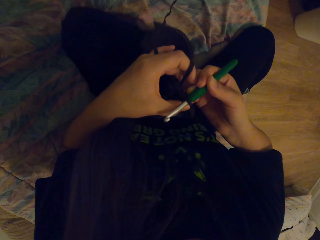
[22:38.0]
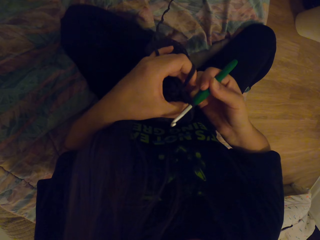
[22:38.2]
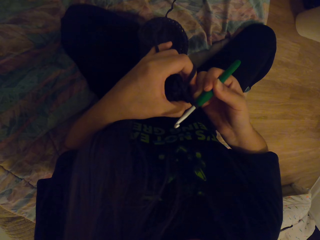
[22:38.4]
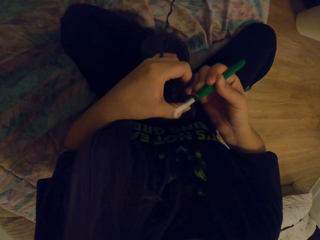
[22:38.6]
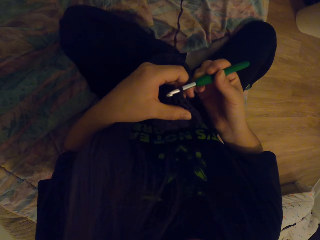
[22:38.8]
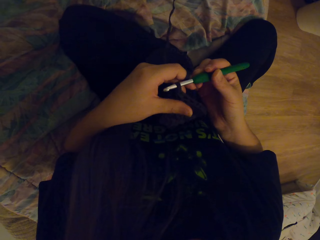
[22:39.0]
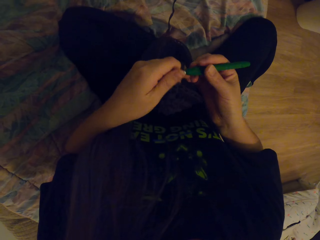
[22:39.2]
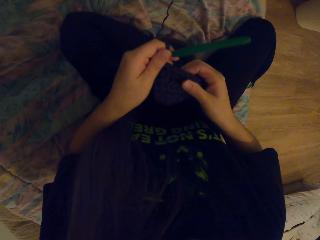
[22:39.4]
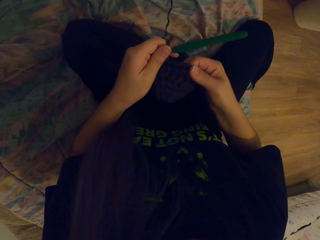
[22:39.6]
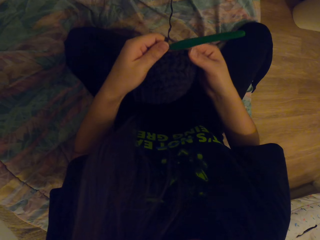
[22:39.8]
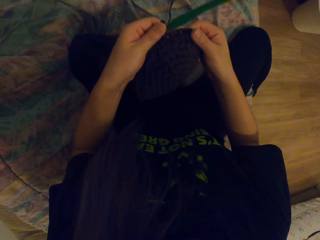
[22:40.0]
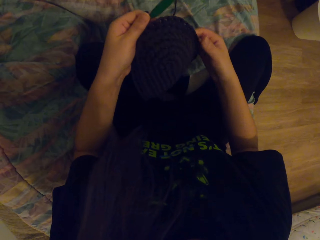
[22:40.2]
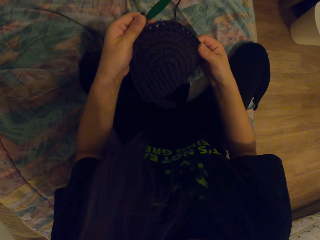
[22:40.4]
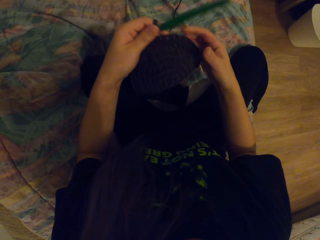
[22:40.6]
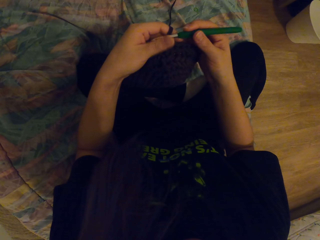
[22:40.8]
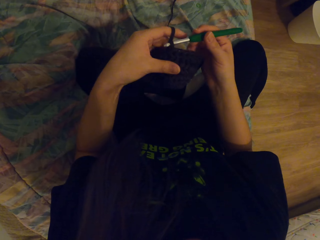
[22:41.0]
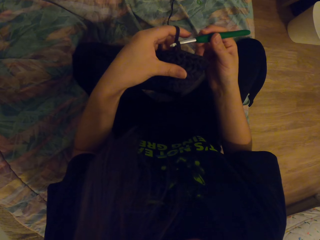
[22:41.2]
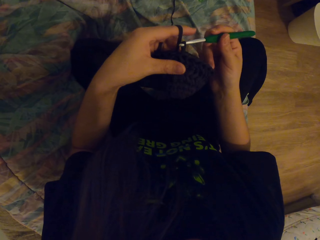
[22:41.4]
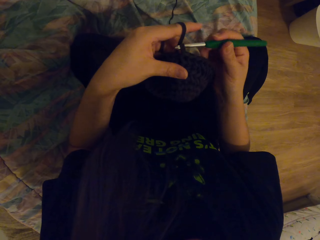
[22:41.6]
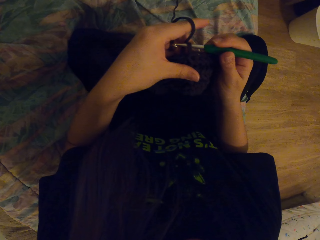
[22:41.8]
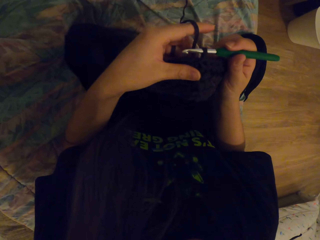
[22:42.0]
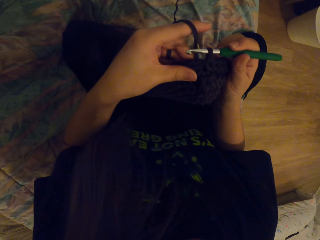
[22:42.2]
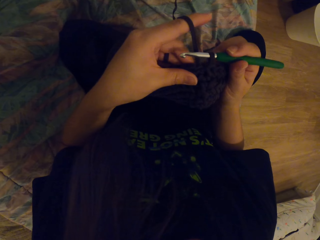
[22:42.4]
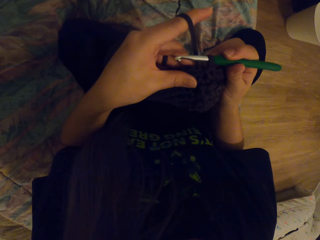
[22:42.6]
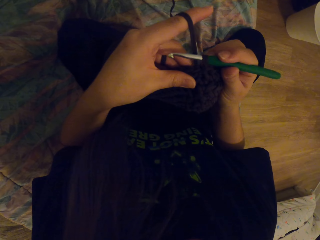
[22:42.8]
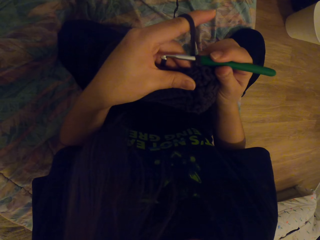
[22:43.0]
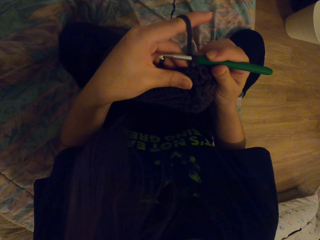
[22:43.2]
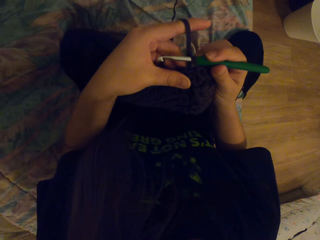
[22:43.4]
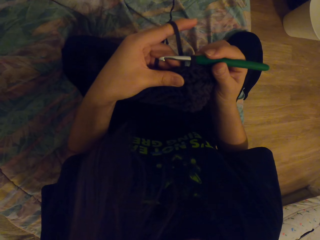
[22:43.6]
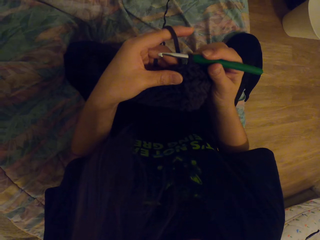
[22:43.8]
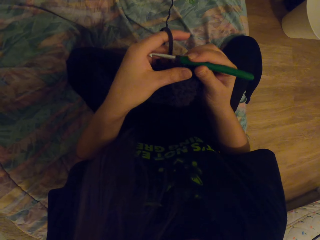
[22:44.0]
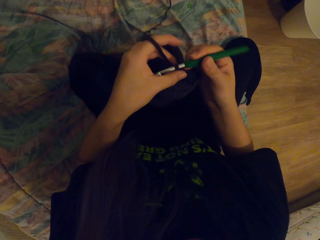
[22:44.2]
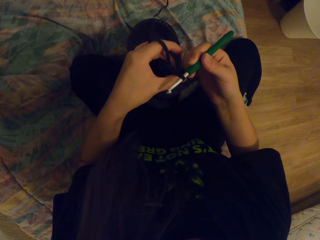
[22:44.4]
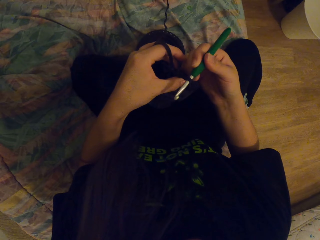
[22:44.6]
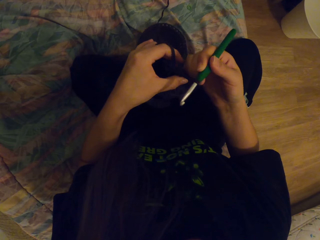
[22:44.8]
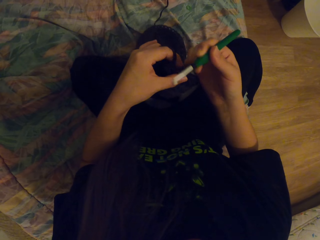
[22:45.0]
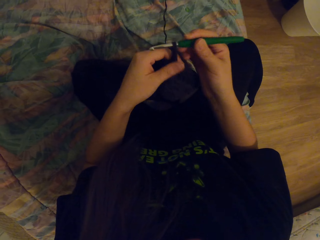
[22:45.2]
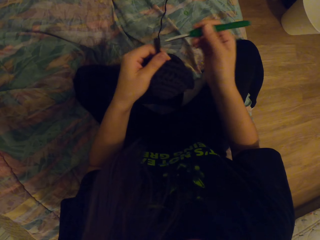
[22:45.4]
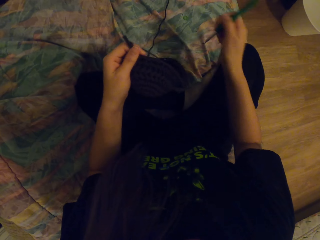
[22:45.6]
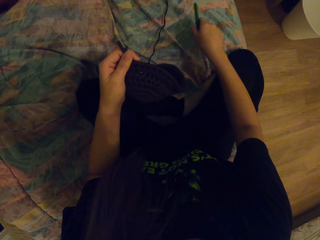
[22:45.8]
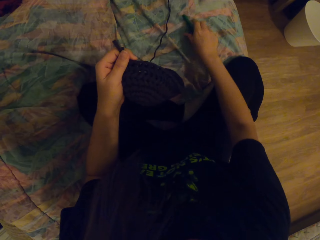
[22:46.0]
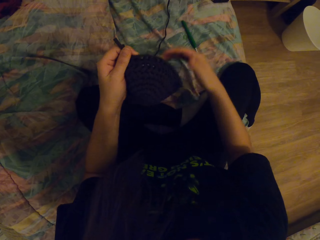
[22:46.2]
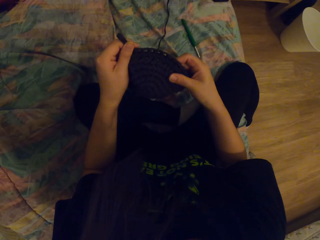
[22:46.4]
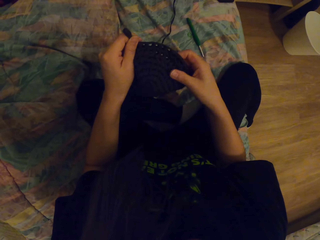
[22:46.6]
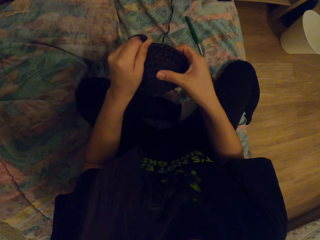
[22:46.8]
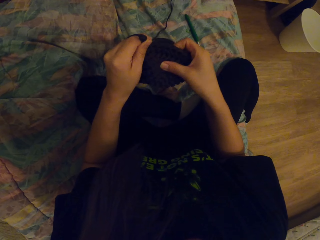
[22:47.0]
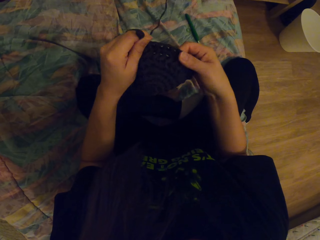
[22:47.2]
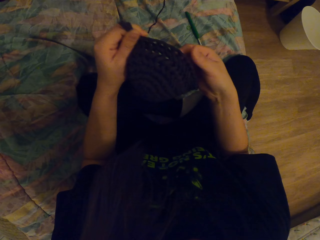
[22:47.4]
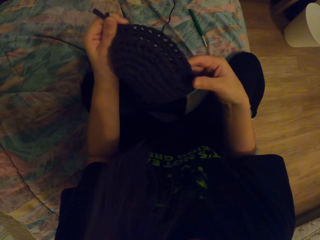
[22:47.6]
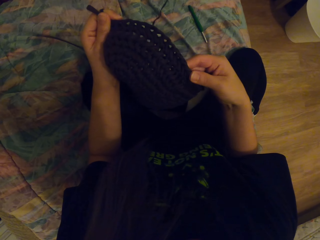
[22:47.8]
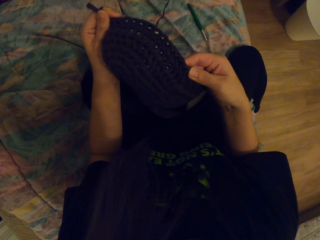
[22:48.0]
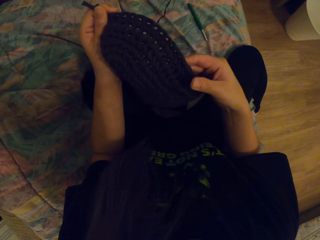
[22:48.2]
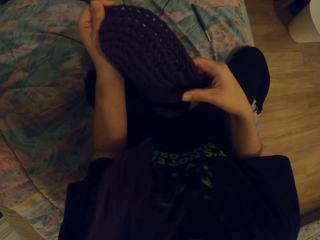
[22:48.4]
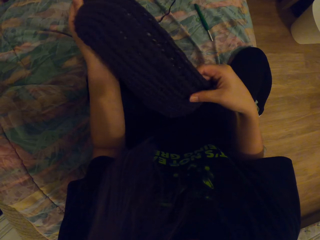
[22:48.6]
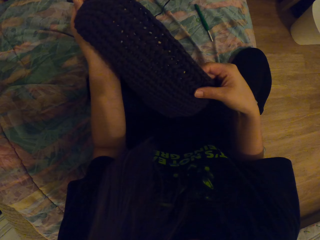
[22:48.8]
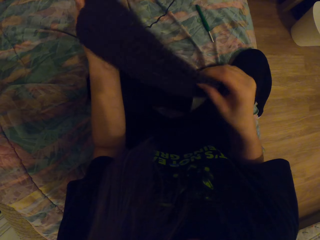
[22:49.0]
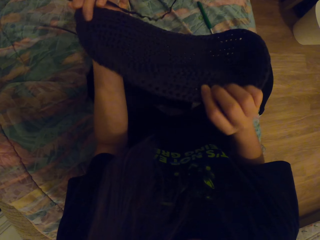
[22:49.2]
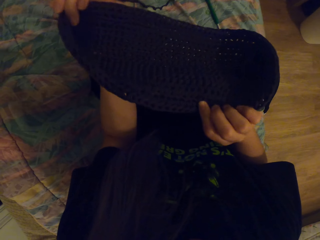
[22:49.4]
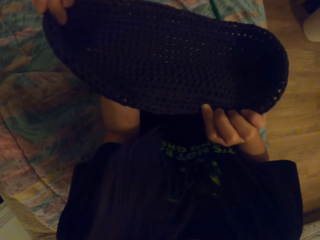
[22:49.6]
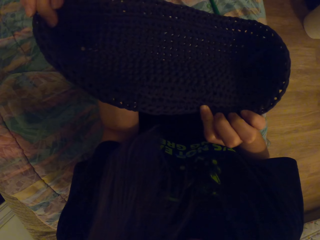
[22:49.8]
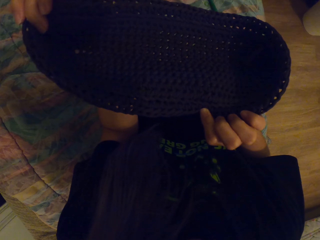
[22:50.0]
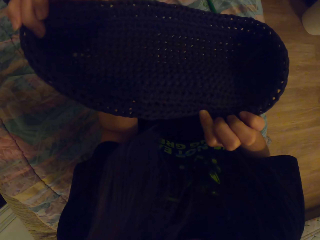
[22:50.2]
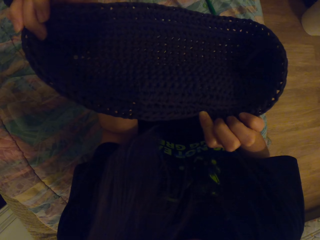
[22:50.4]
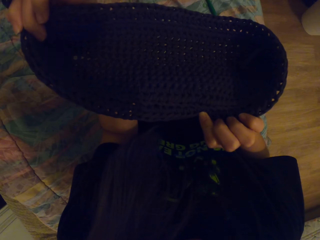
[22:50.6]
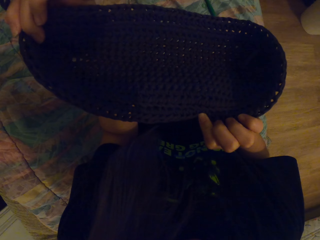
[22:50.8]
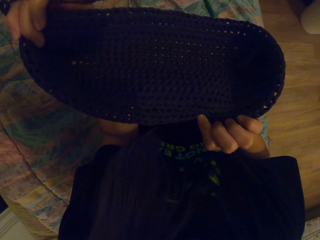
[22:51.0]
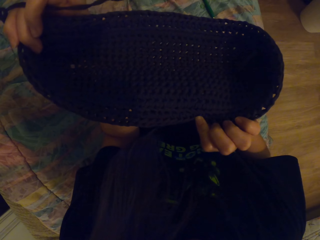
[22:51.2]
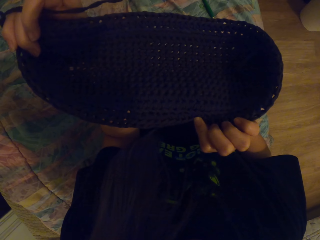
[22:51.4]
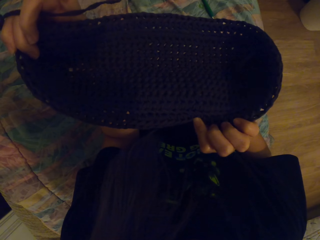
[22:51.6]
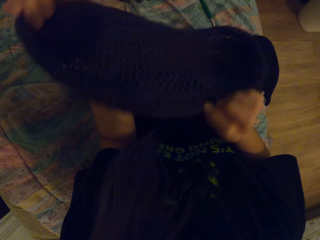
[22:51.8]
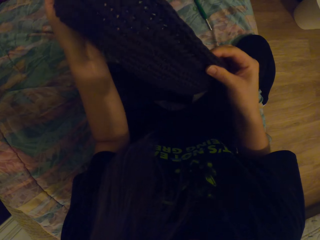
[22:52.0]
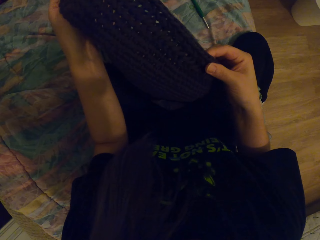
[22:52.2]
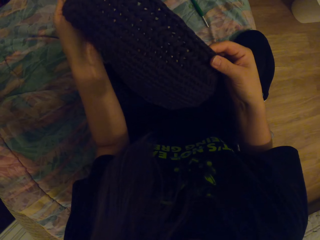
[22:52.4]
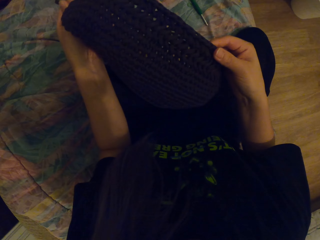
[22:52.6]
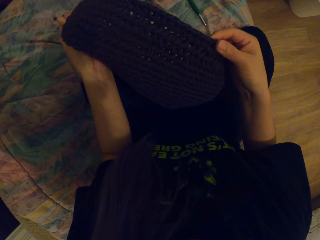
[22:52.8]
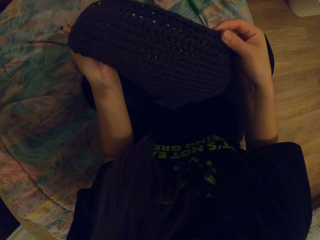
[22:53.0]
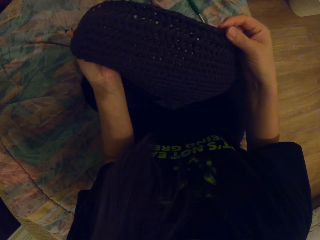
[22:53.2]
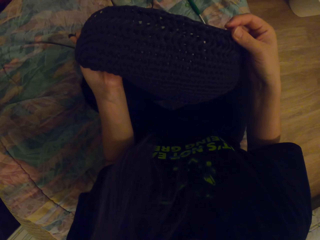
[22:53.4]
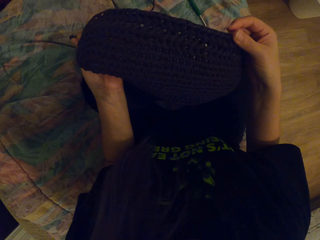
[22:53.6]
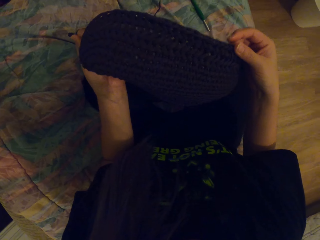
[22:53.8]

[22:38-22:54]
The camera wearer checks the knitted cloth. They crochet something, remove the crochet from the wool and put the crochet on the bed. They touch something. They check the woven porch.
